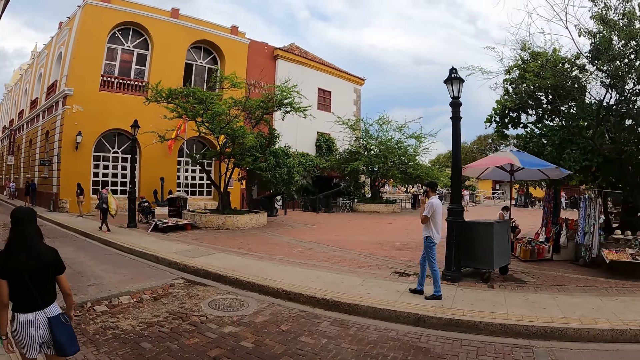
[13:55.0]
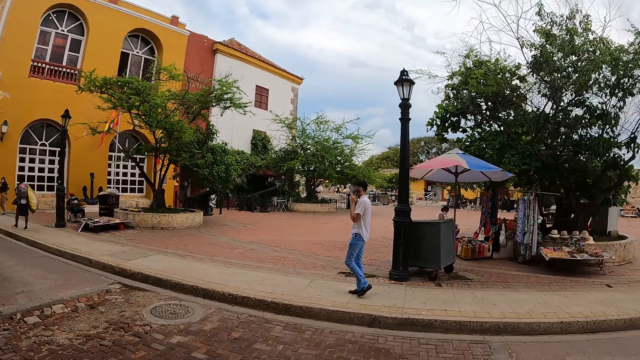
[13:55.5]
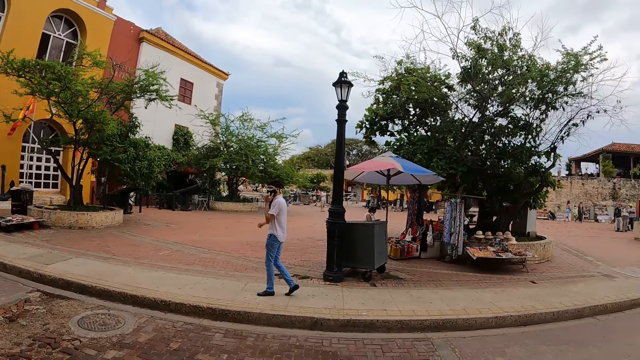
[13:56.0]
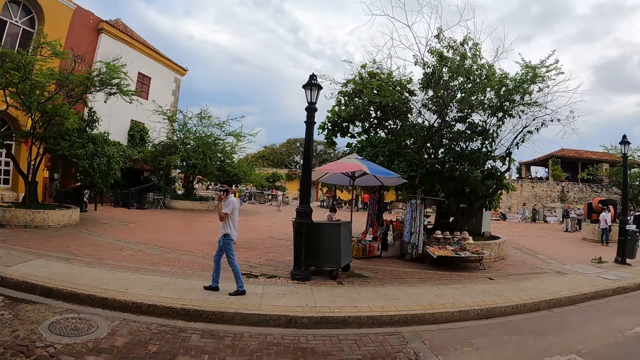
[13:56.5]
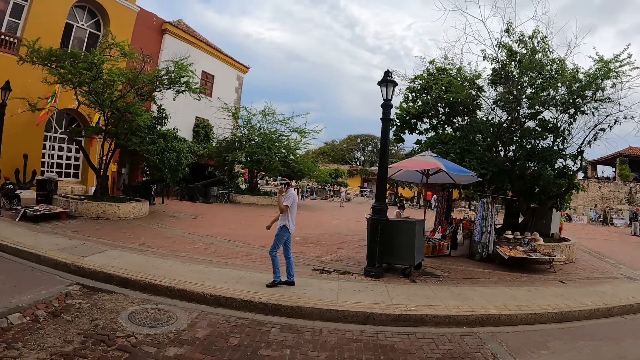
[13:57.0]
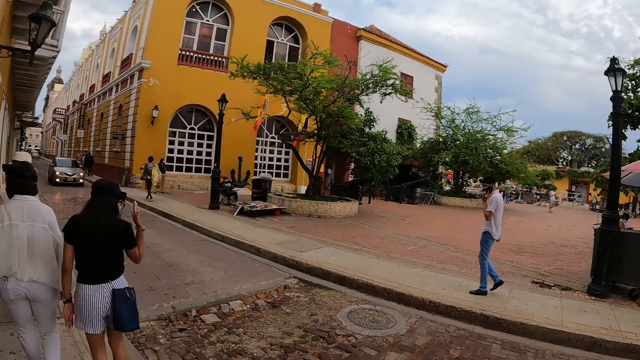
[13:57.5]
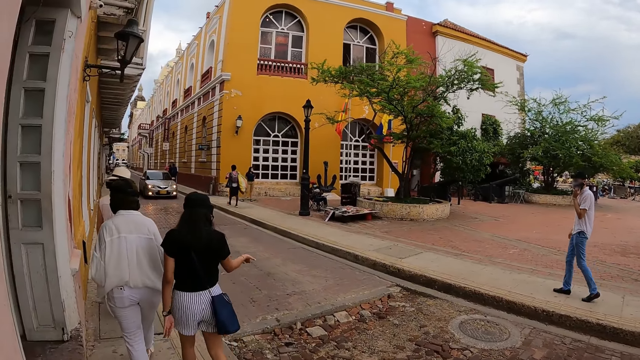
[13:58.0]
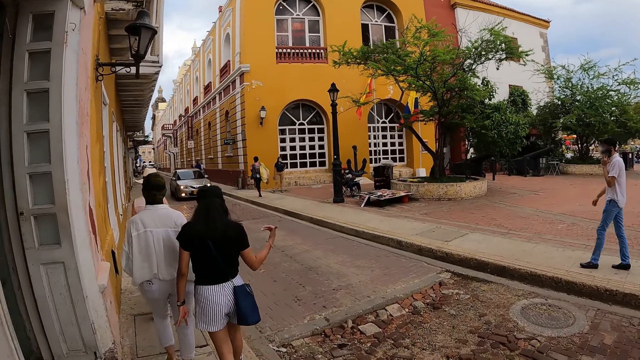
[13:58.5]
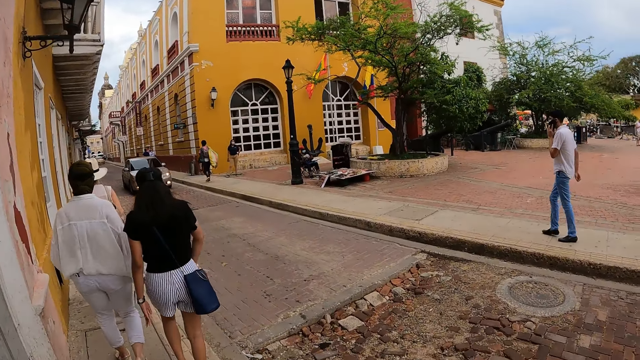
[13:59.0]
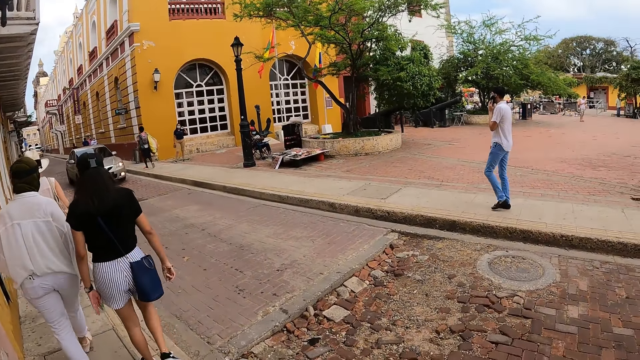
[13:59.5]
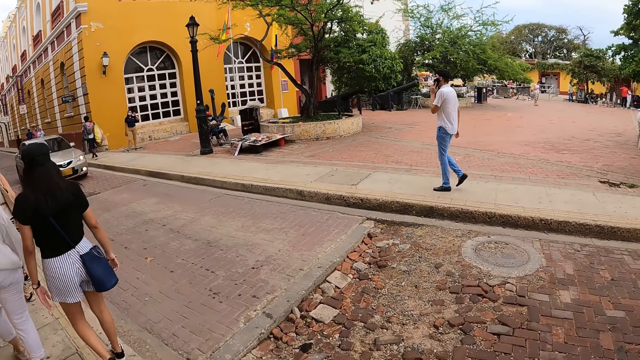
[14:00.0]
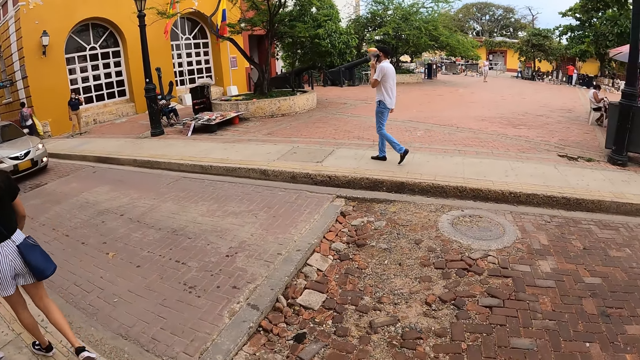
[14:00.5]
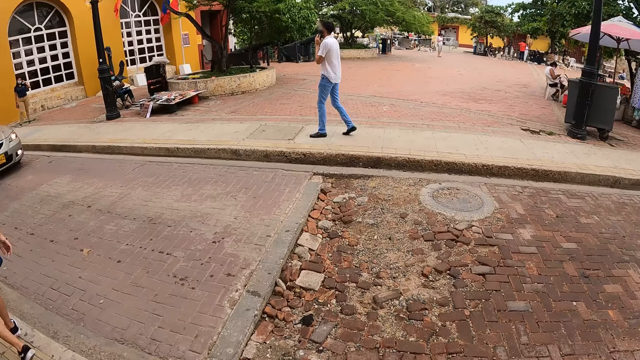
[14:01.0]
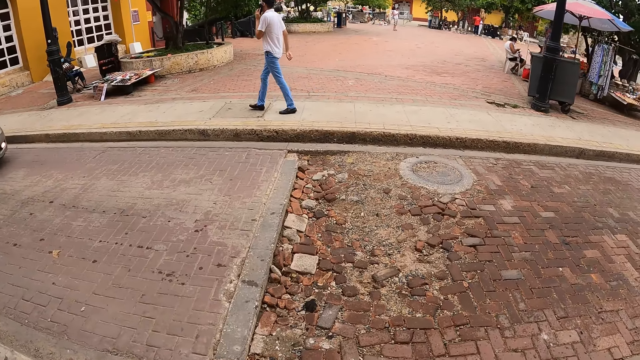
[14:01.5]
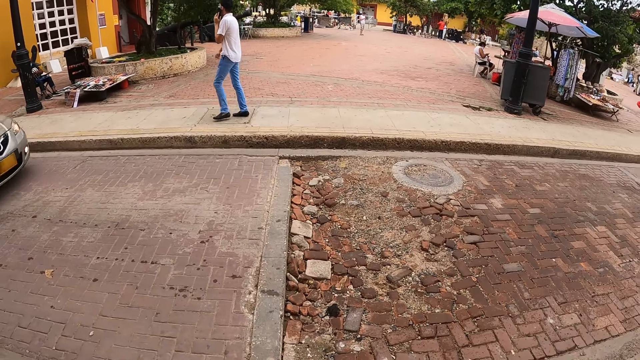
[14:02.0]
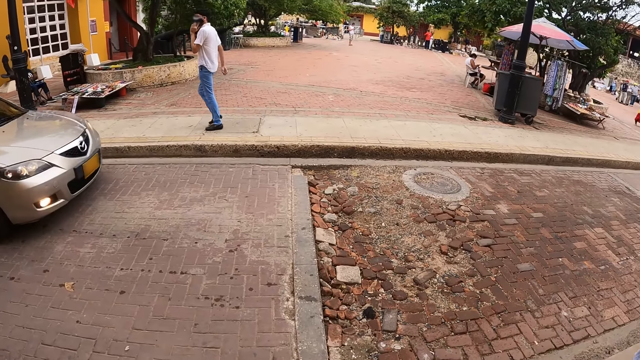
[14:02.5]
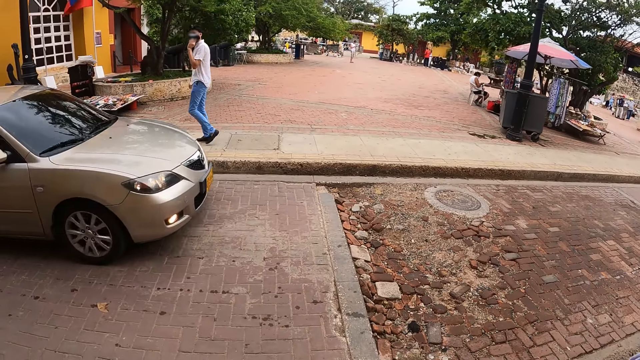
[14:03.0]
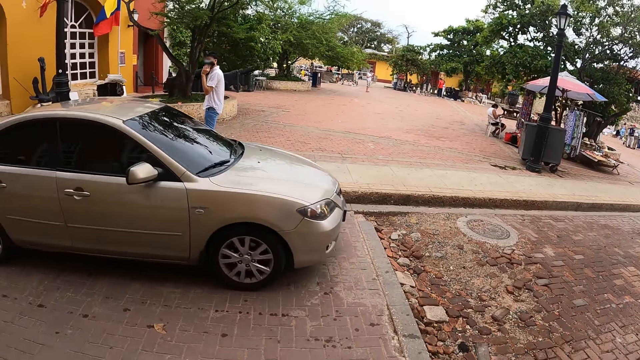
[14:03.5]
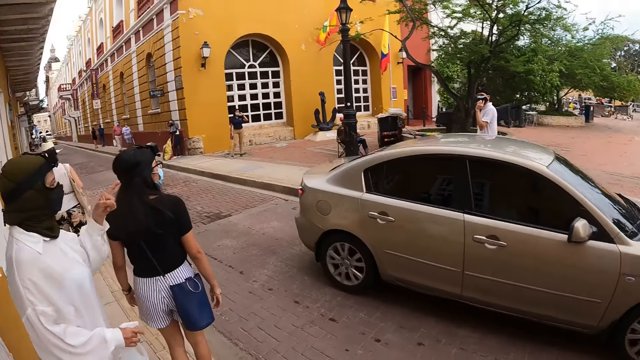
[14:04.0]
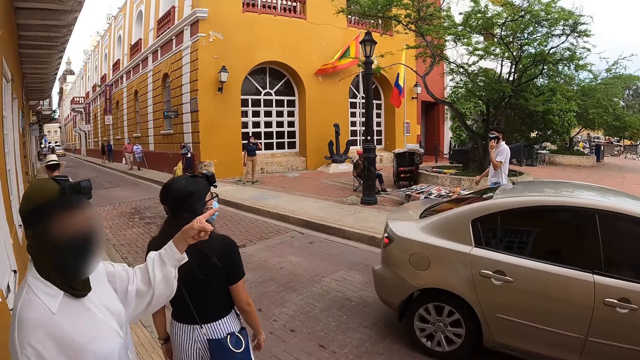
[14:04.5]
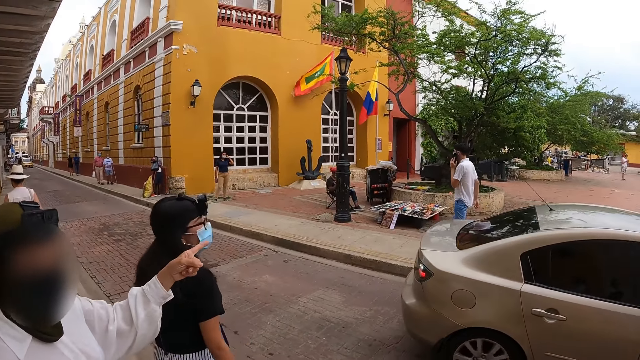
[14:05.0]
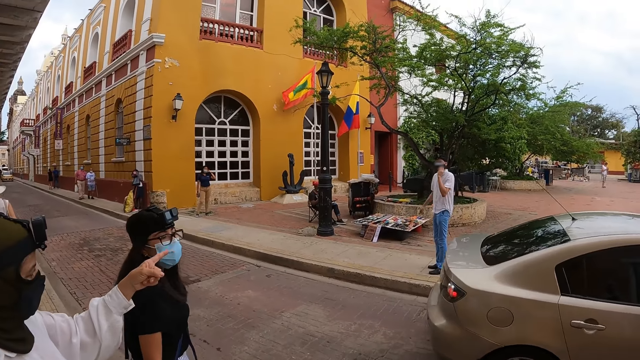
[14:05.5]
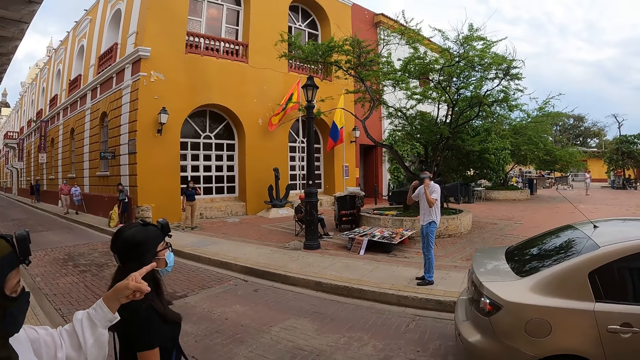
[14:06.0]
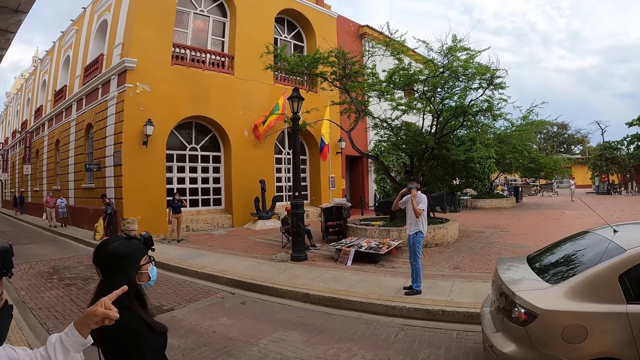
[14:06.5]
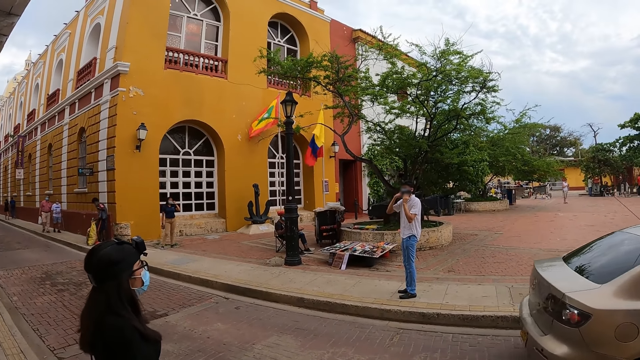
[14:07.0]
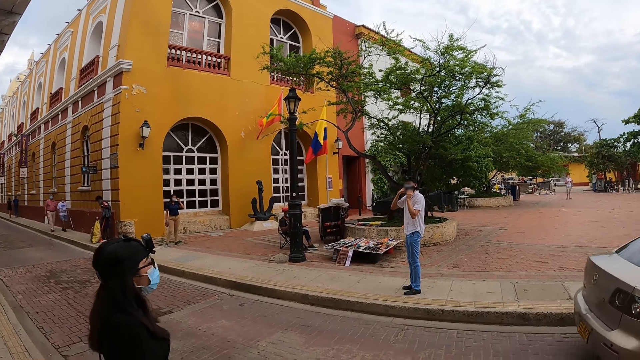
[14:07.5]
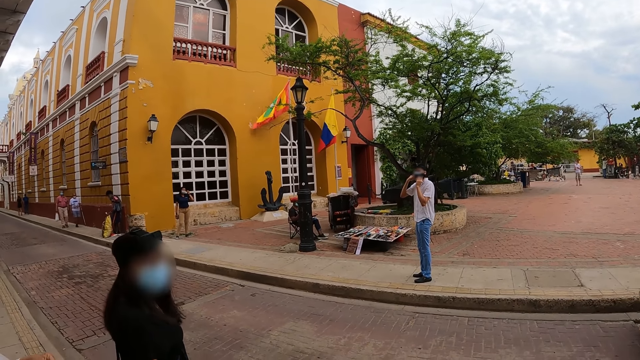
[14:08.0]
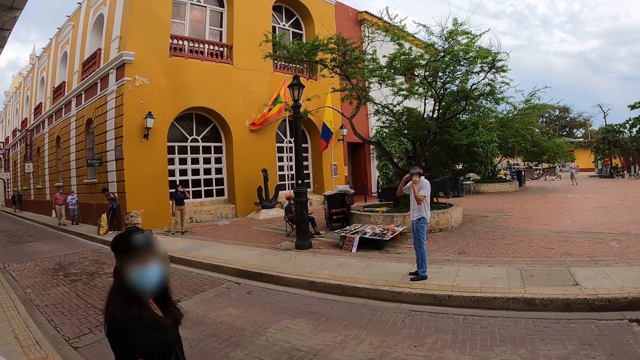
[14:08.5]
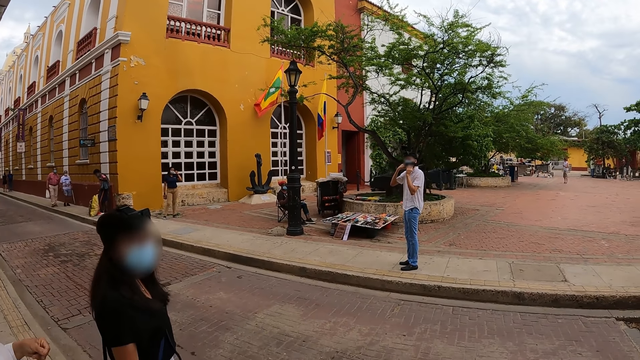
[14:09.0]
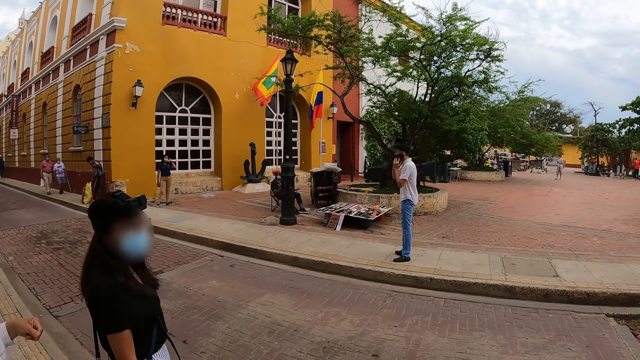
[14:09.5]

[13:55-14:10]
The camera wearer looks around. A woman interacts with the camera wearer. A gold car drives past the camera wearer.

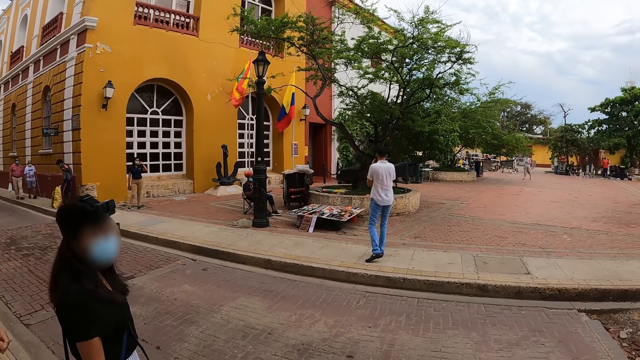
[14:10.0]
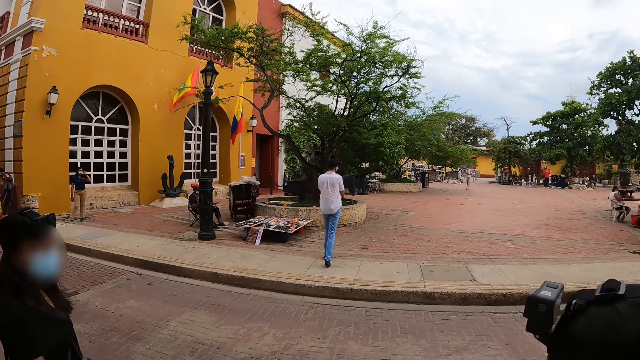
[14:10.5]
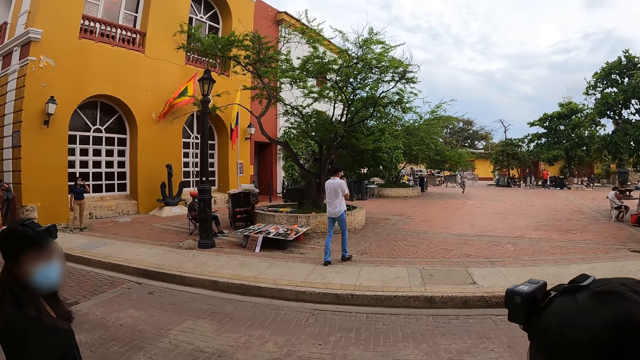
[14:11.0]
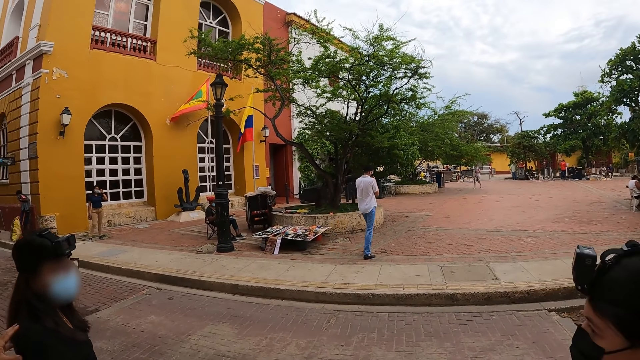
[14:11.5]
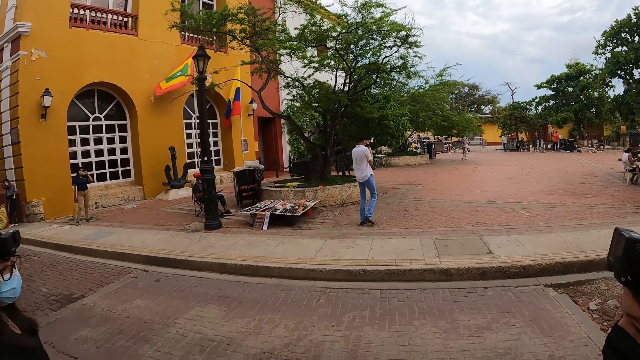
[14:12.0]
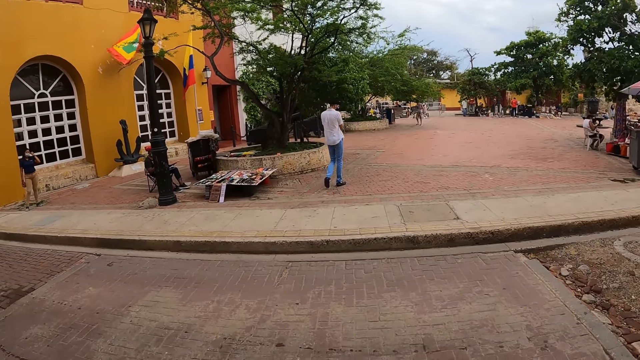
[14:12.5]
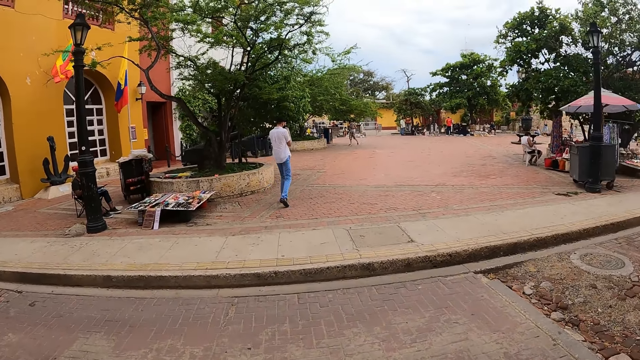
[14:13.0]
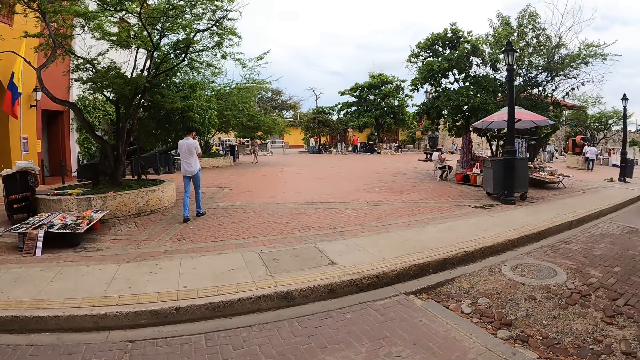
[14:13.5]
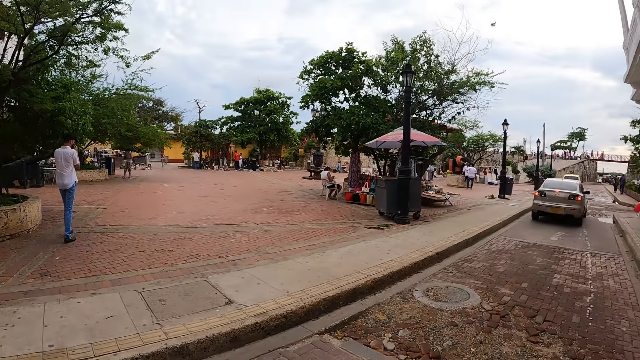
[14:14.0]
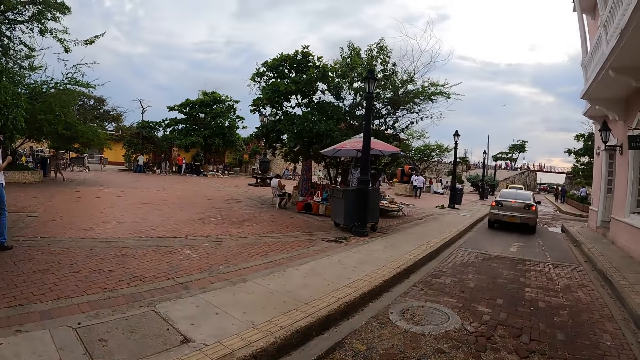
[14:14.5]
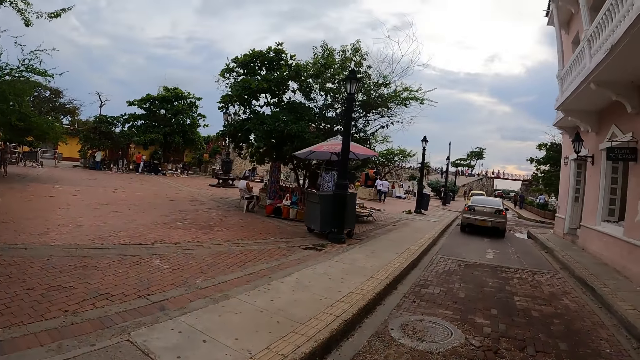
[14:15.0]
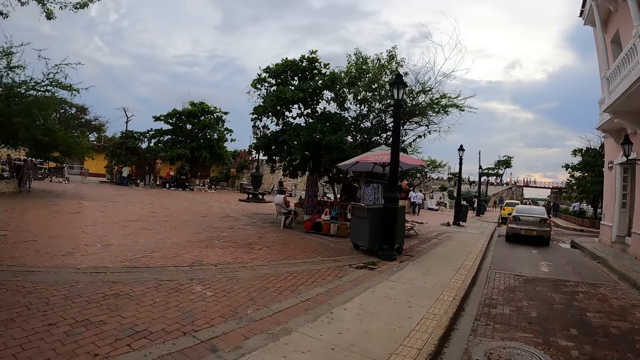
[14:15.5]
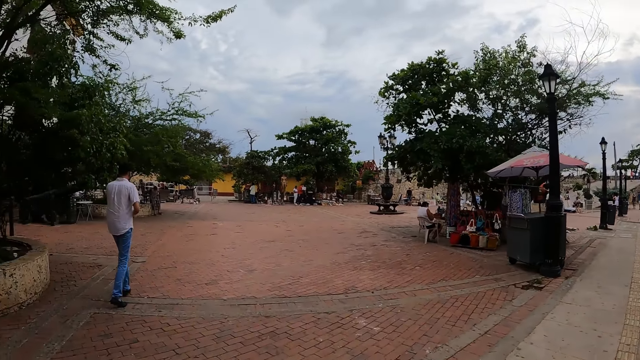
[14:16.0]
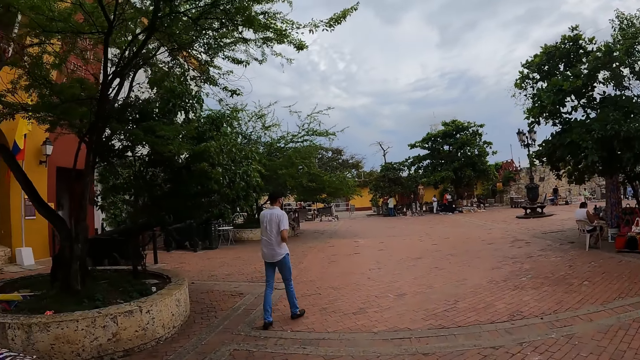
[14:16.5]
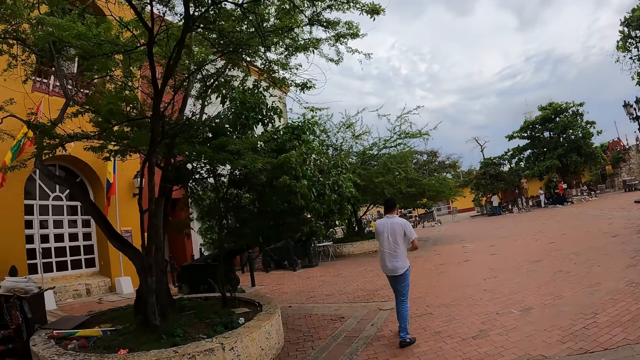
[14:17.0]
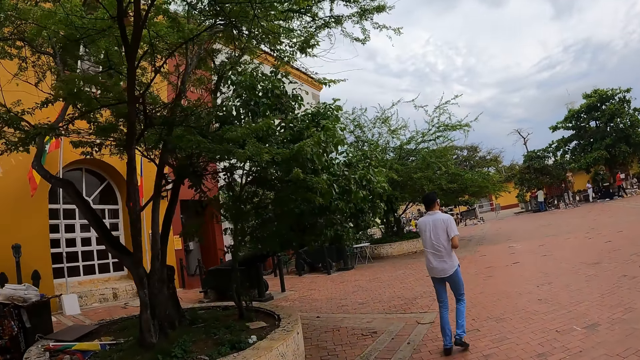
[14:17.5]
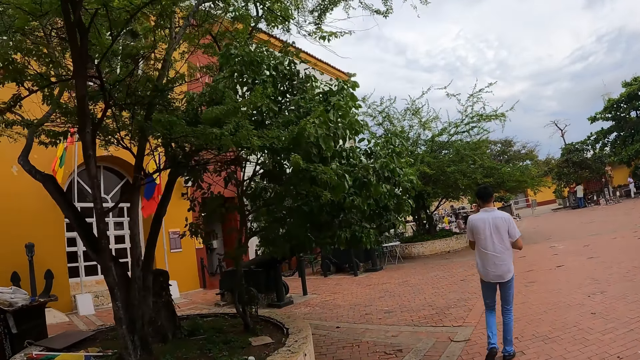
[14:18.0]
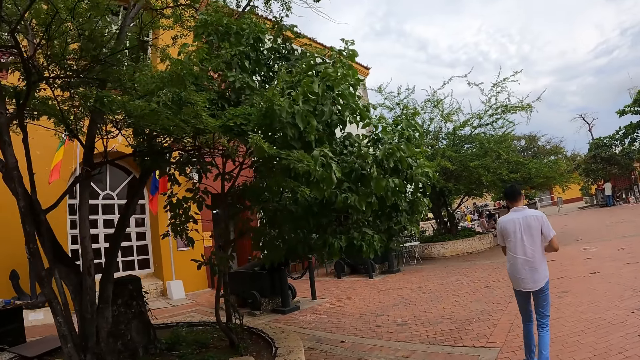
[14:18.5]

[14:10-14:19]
The camera wearer walks on the road with the group of people.
